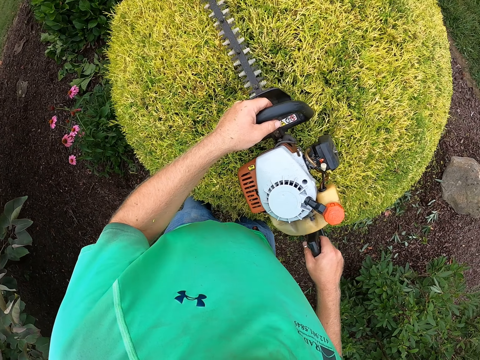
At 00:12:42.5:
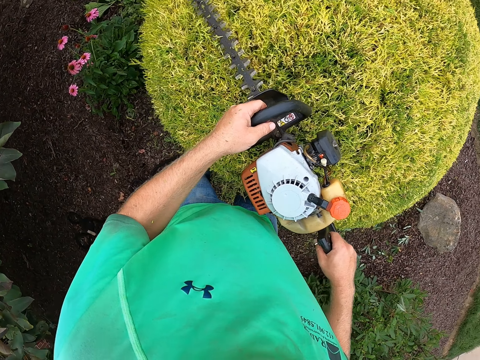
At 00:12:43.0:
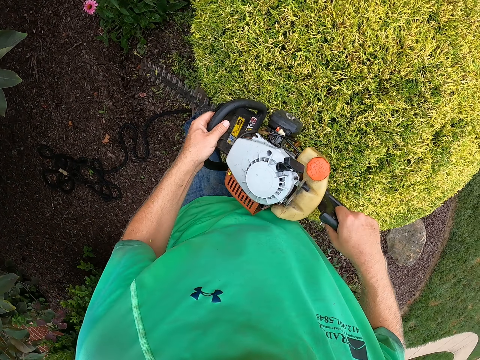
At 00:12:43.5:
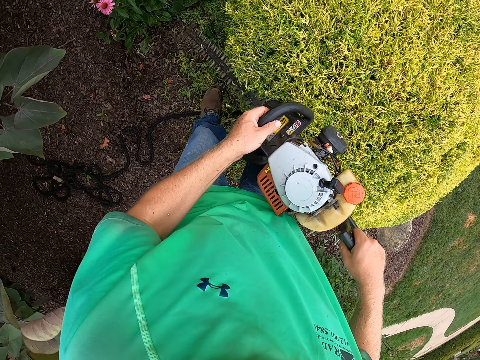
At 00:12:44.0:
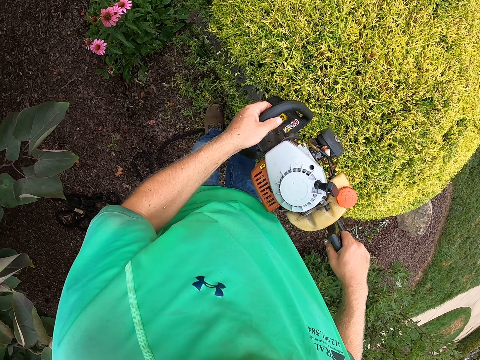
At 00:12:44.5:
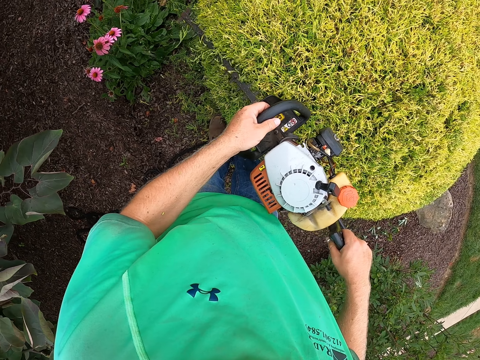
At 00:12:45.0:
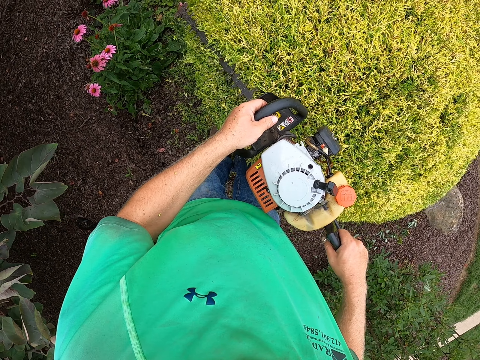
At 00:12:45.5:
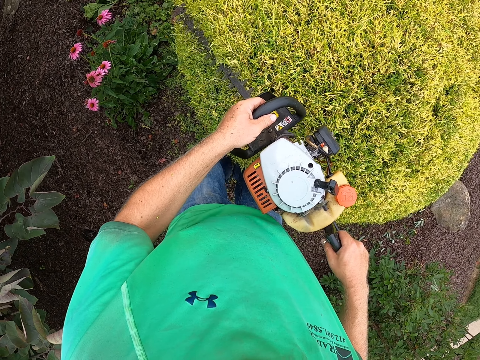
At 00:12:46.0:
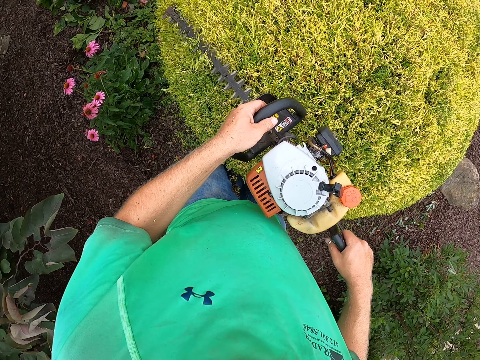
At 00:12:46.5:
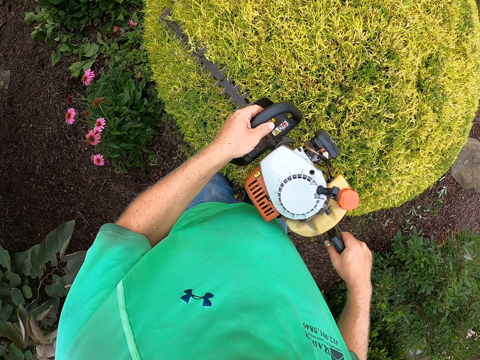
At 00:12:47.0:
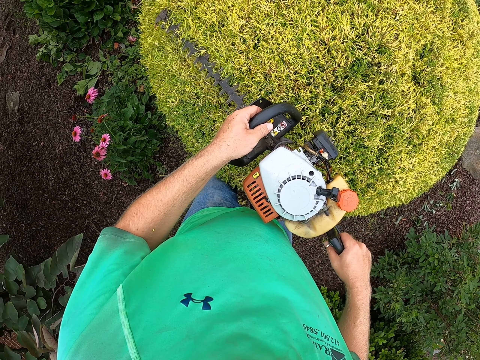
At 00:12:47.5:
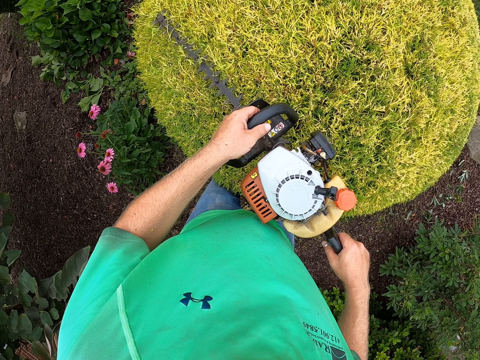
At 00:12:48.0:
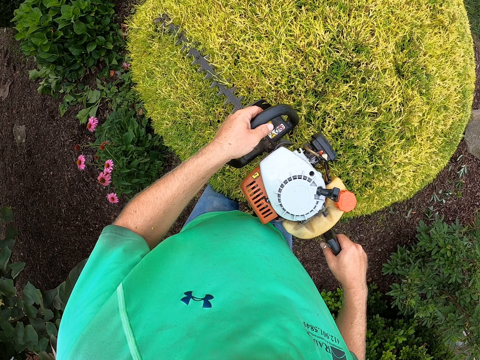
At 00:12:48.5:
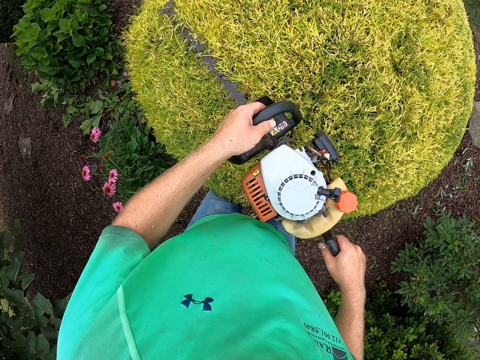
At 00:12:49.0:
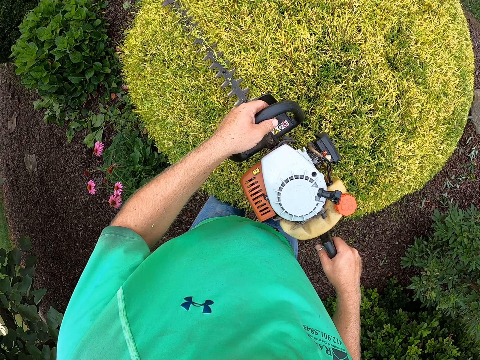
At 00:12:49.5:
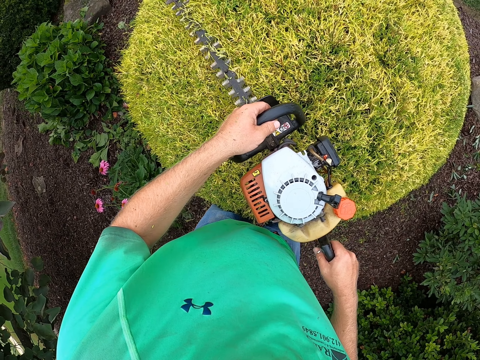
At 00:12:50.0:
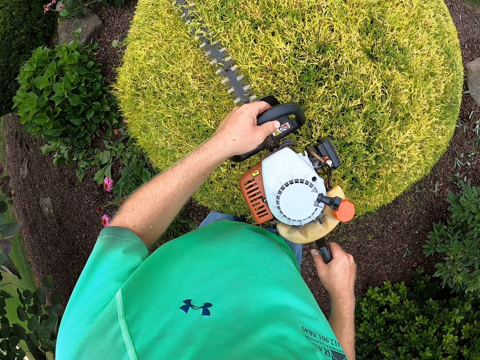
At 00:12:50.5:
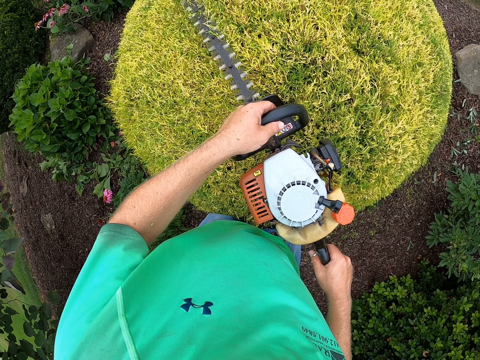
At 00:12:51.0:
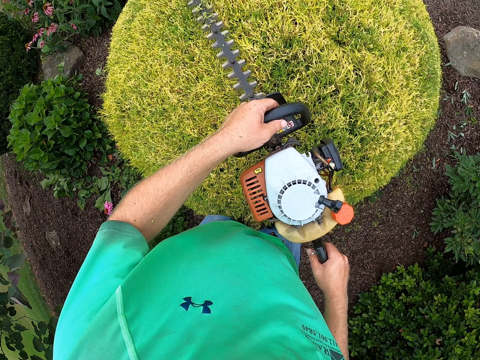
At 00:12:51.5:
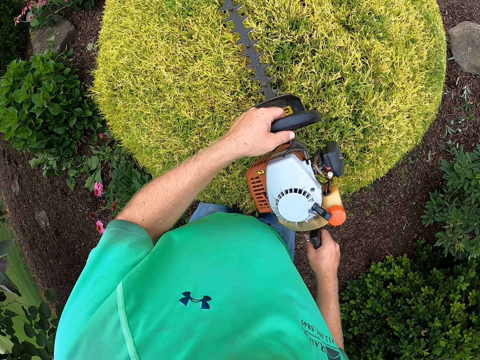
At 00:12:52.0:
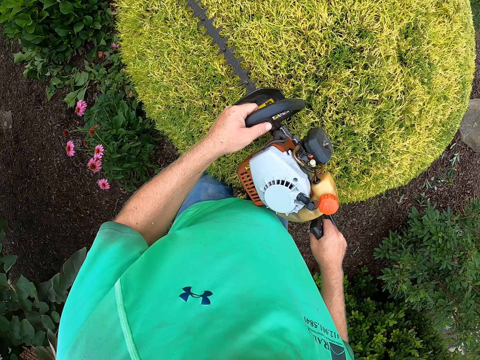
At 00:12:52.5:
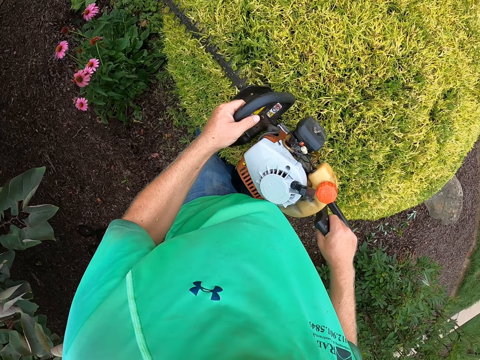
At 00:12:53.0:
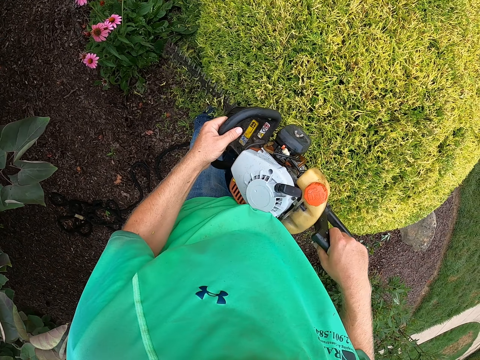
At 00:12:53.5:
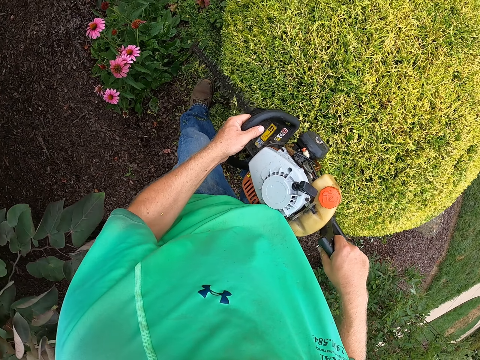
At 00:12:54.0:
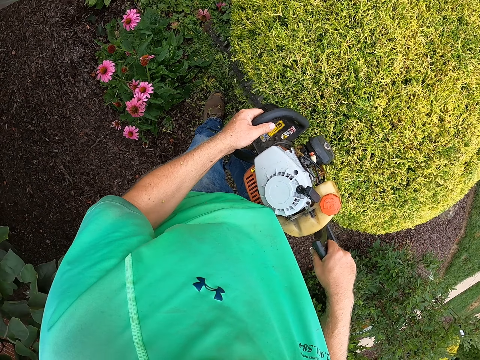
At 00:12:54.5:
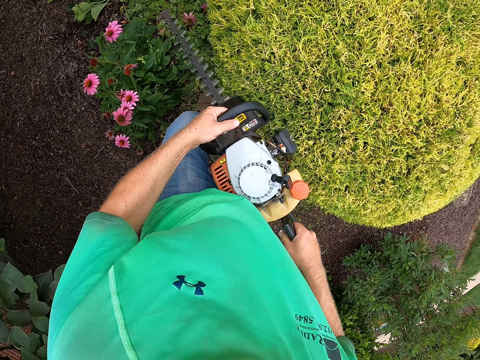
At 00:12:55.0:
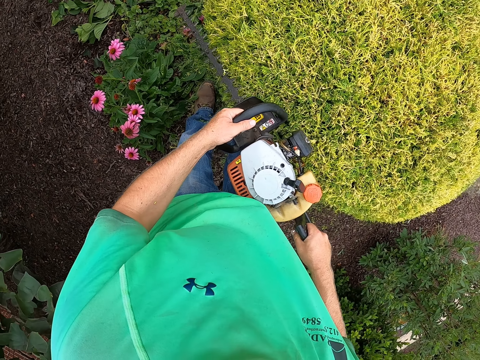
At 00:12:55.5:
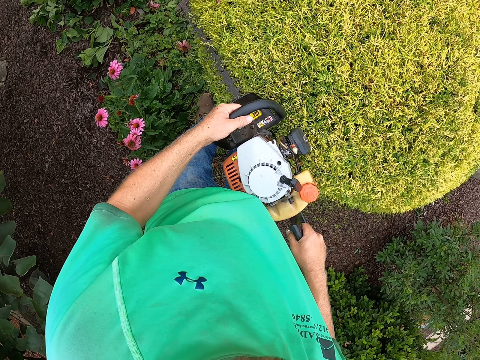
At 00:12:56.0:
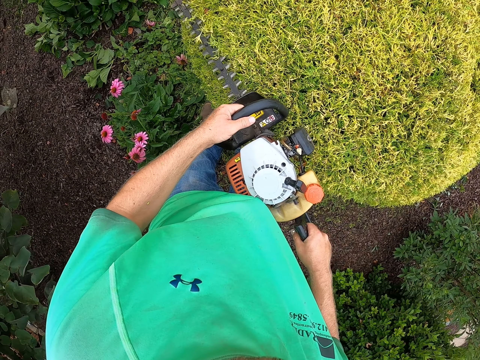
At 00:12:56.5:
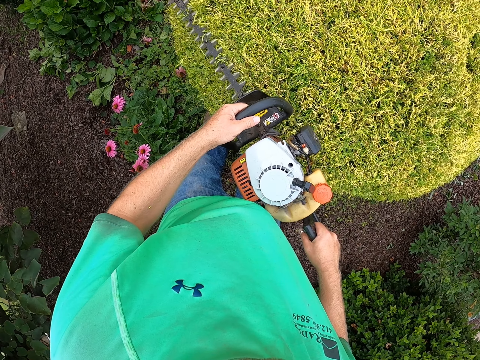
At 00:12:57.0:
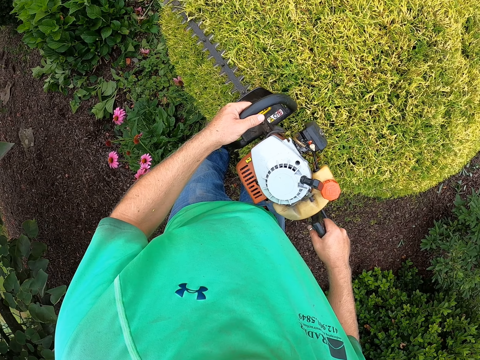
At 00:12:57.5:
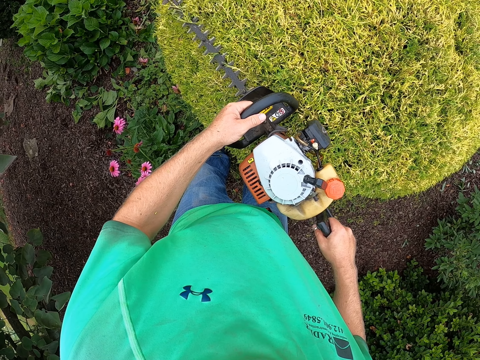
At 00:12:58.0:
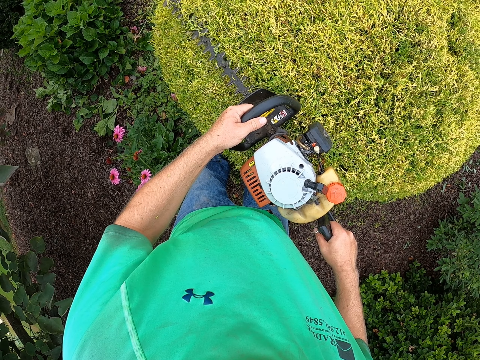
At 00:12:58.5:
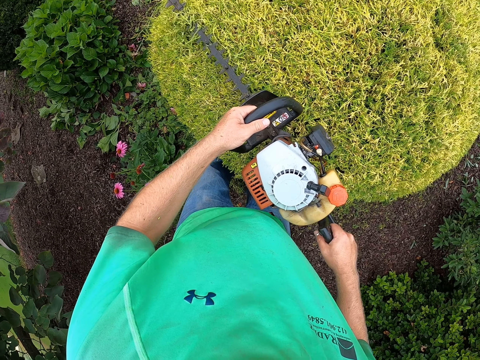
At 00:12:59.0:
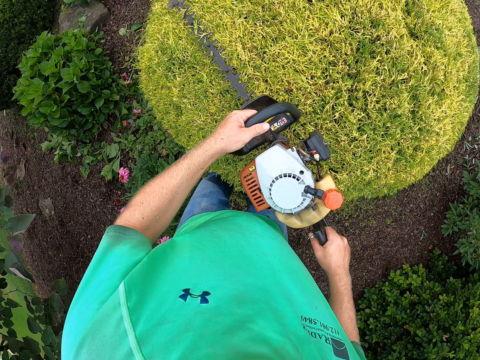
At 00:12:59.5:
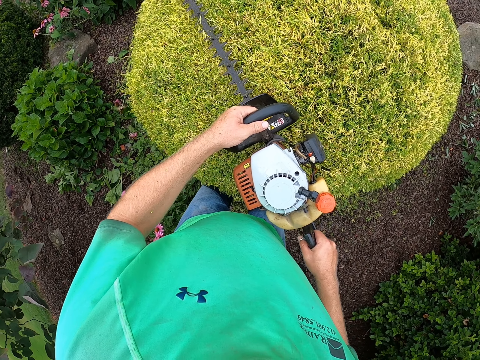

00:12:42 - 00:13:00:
The camera wearer trims a plant with a trimmer. They trim the plant with the trimmer repeatedly.

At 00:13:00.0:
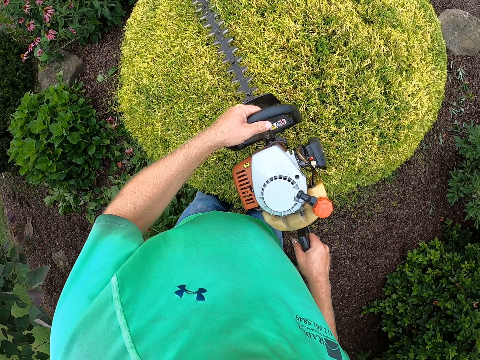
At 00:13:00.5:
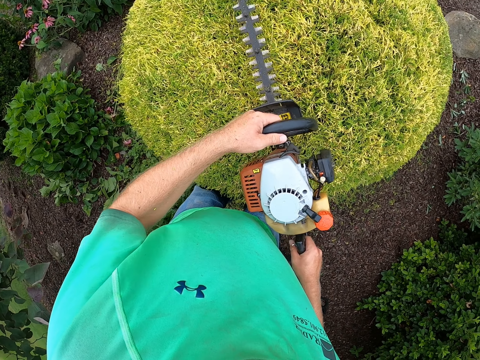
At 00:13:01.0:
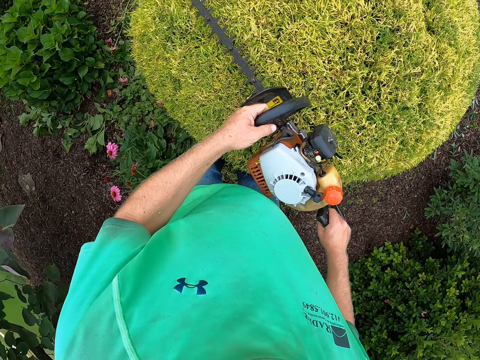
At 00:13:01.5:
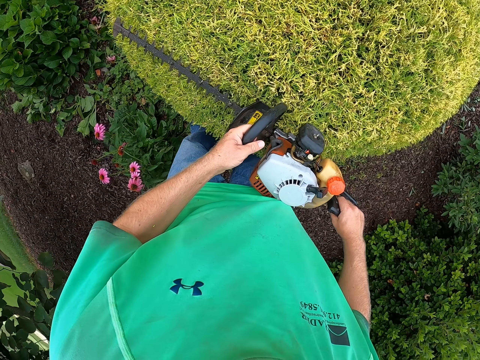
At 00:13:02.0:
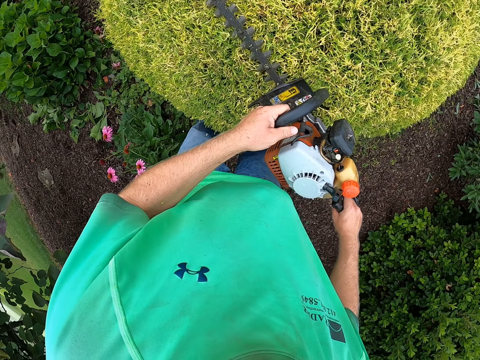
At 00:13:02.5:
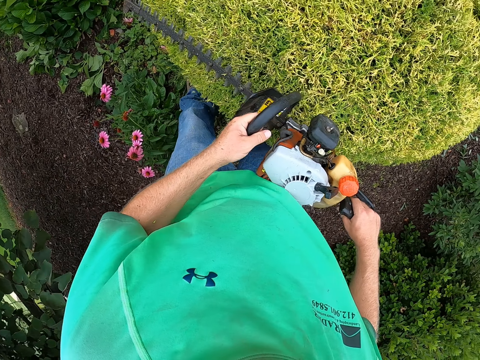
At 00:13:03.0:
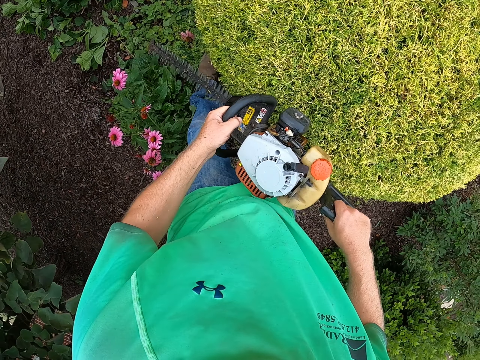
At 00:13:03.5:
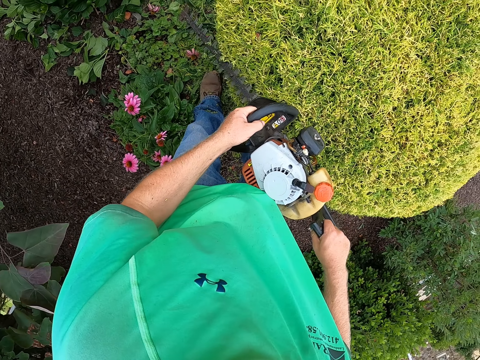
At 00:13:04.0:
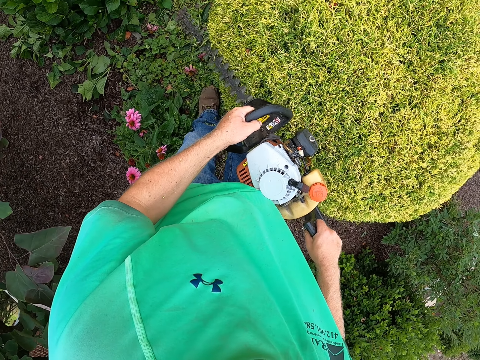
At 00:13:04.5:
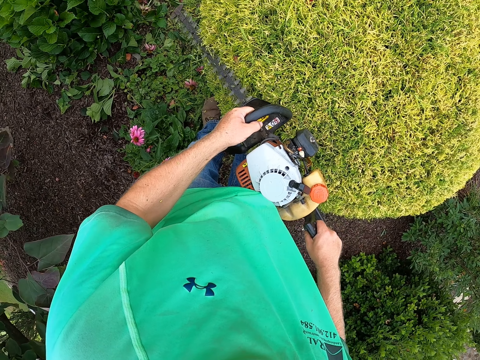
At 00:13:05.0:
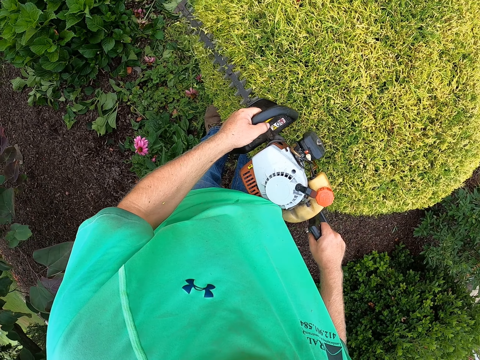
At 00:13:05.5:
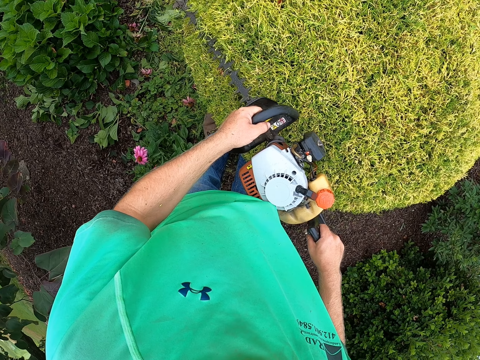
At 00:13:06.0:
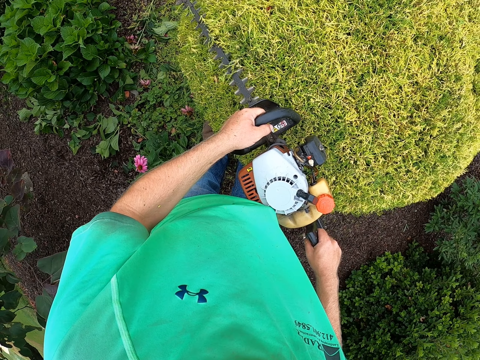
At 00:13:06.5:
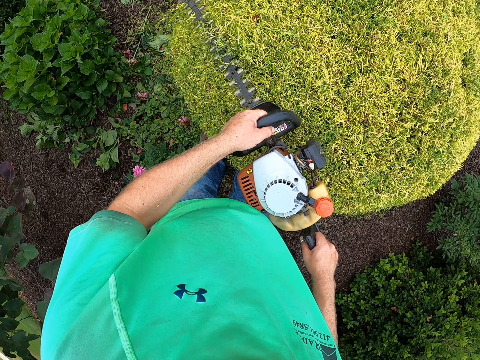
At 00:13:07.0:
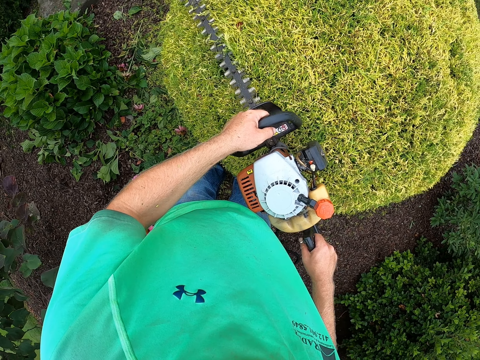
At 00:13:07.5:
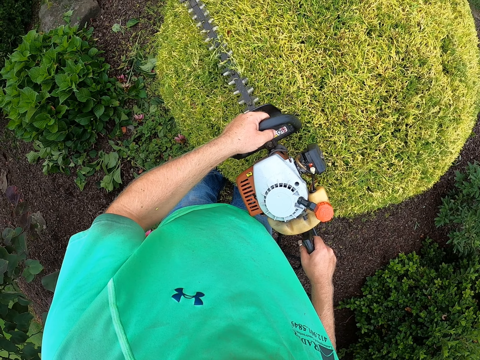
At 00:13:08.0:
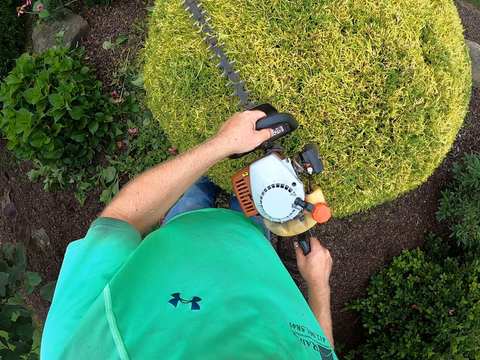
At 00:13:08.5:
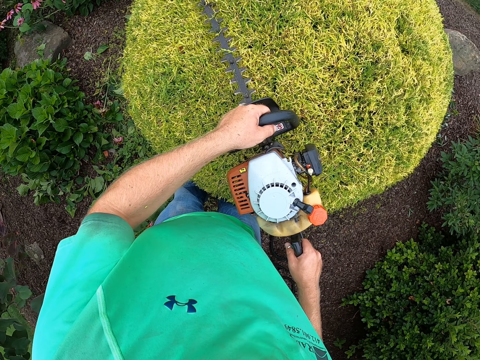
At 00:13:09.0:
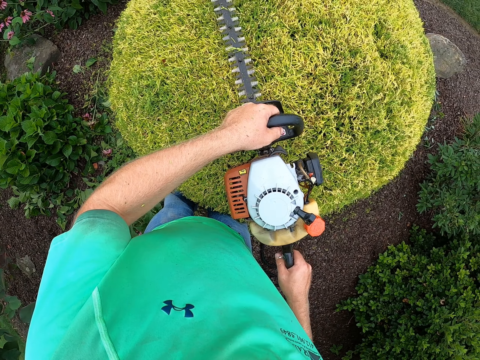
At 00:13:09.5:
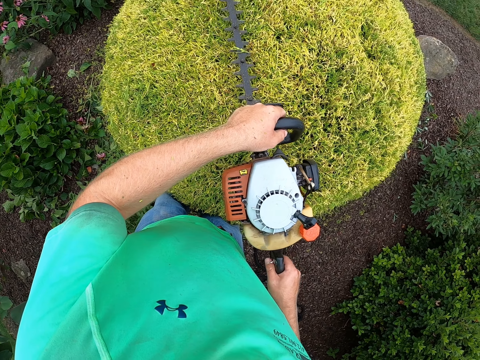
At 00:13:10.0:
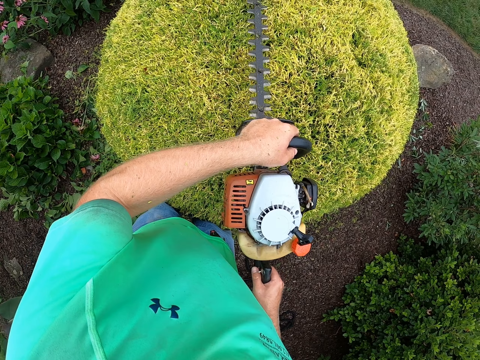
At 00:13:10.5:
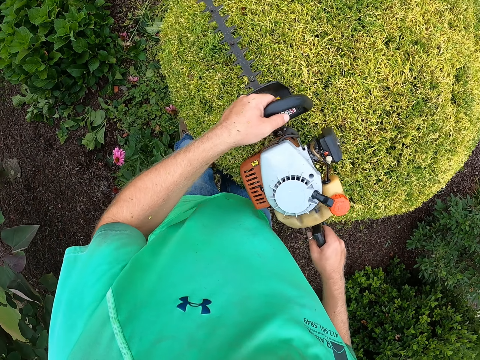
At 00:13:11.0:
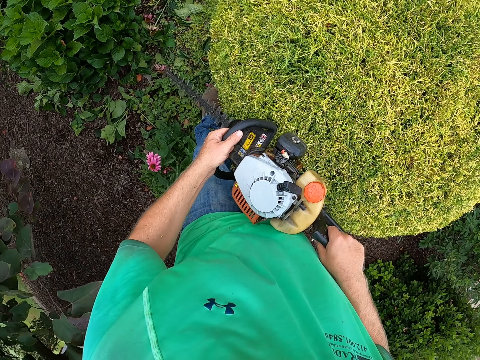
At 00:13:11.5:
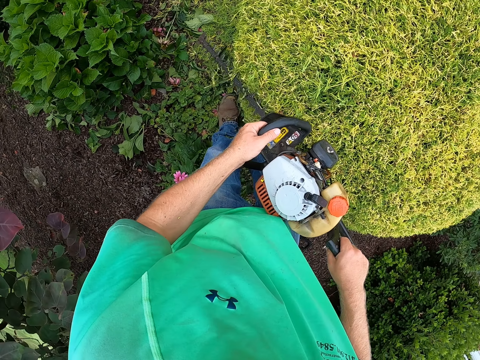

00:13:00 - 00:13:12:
The camera wearer trims a plant with a trimmer. They trim the plant with the trimmer again.
